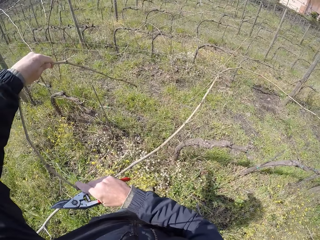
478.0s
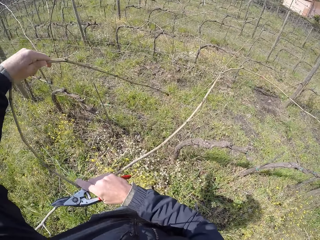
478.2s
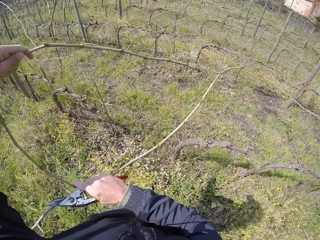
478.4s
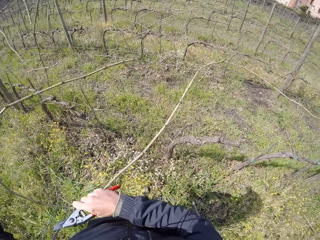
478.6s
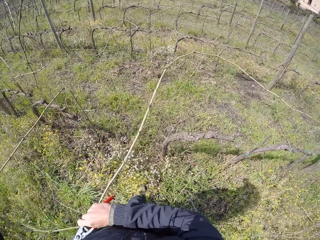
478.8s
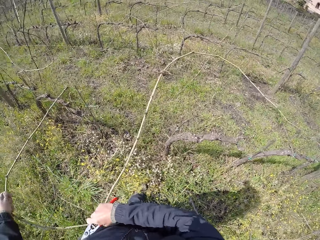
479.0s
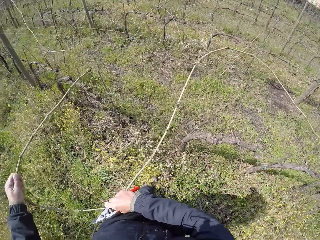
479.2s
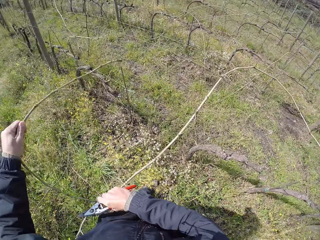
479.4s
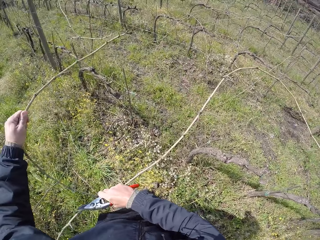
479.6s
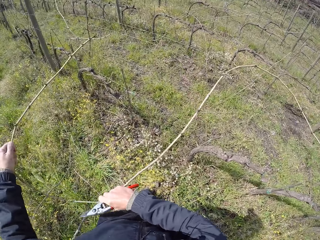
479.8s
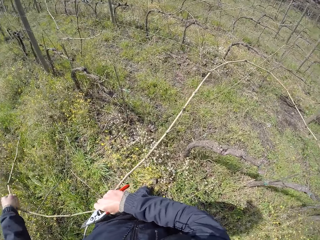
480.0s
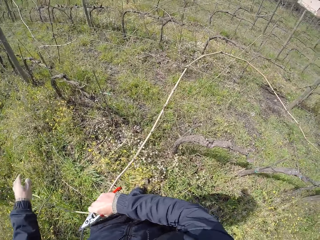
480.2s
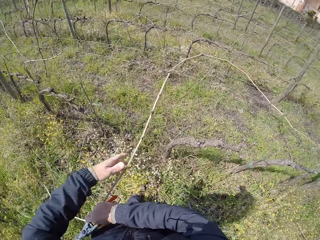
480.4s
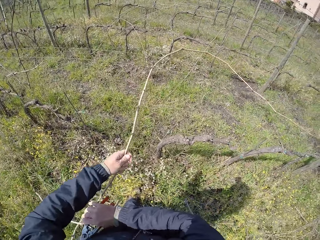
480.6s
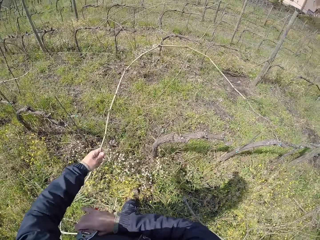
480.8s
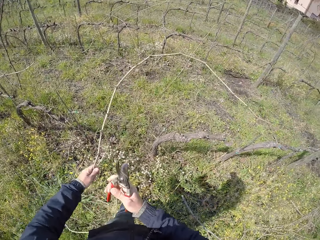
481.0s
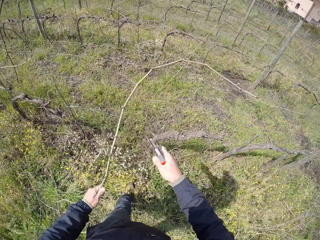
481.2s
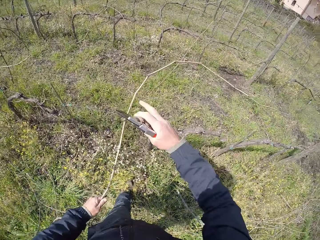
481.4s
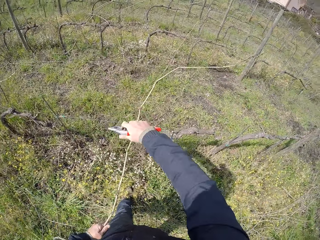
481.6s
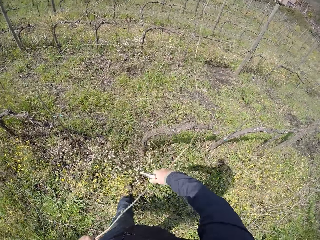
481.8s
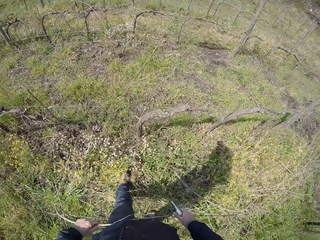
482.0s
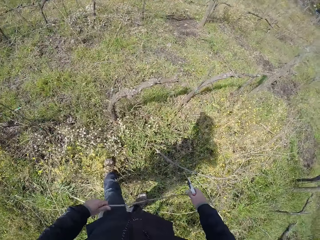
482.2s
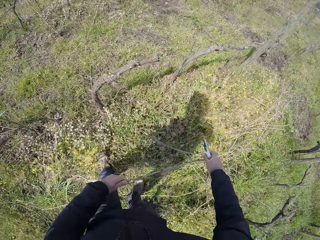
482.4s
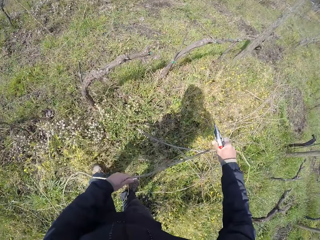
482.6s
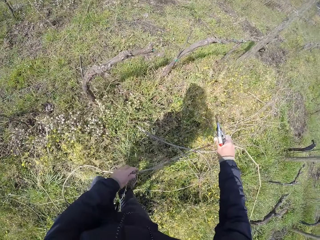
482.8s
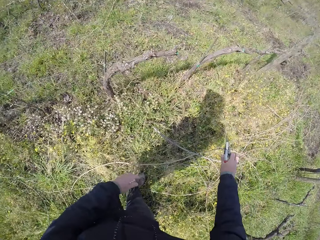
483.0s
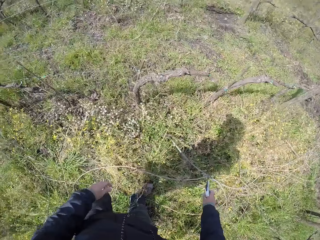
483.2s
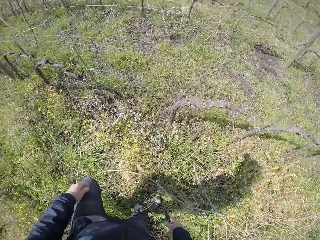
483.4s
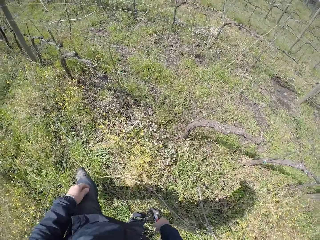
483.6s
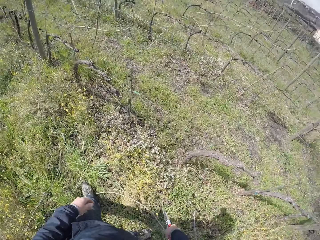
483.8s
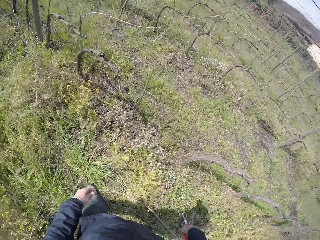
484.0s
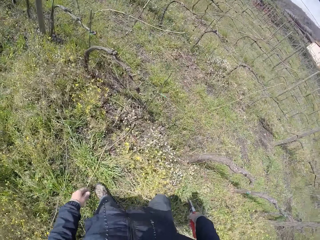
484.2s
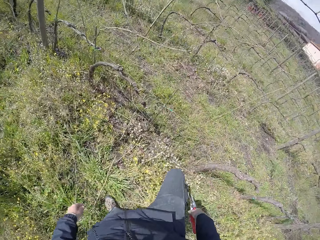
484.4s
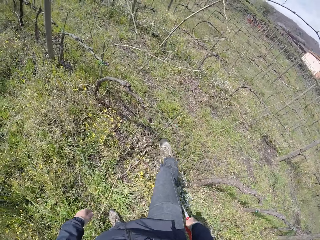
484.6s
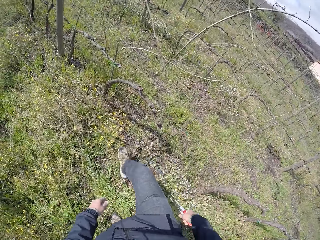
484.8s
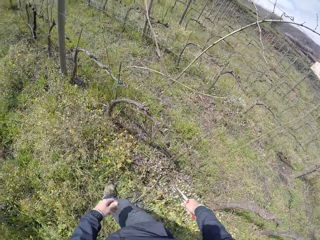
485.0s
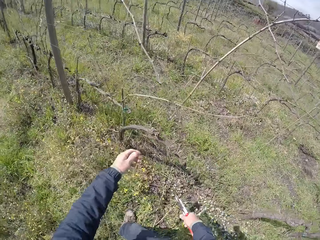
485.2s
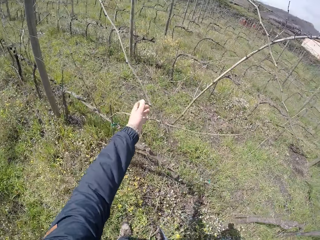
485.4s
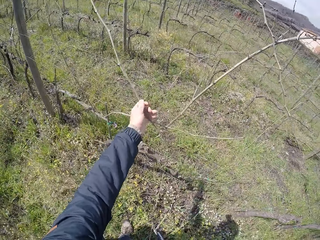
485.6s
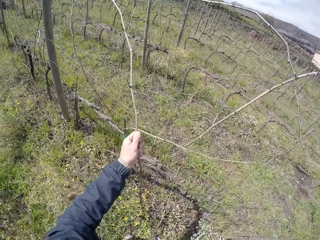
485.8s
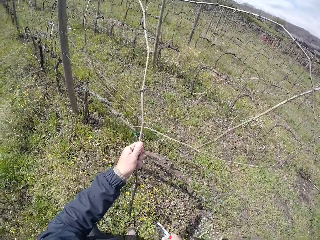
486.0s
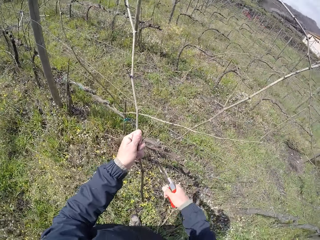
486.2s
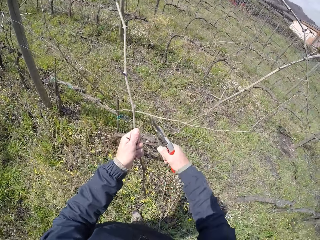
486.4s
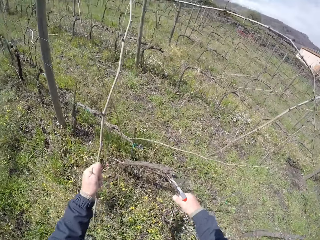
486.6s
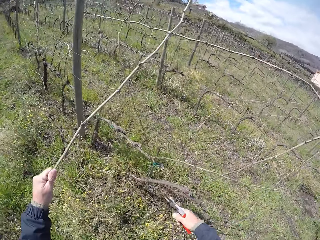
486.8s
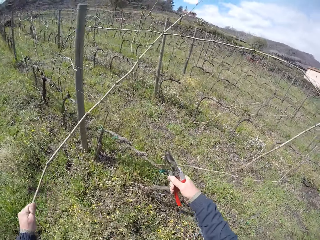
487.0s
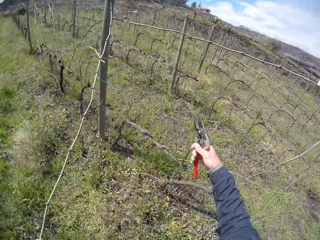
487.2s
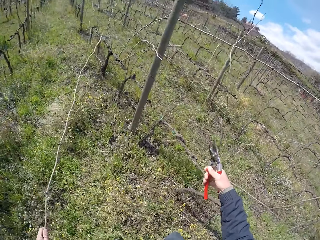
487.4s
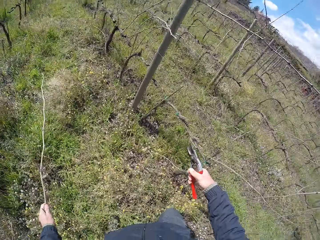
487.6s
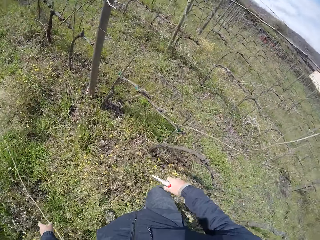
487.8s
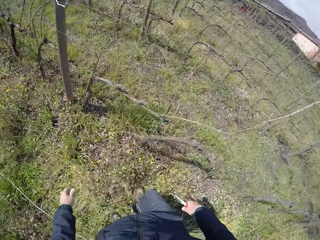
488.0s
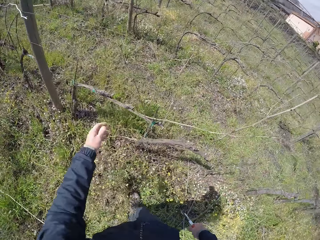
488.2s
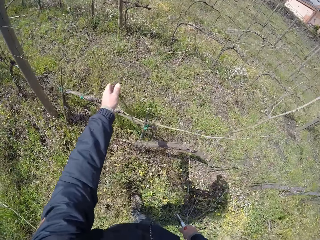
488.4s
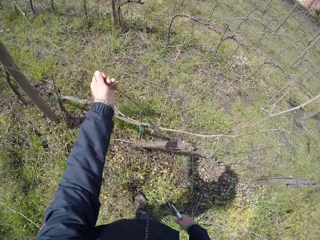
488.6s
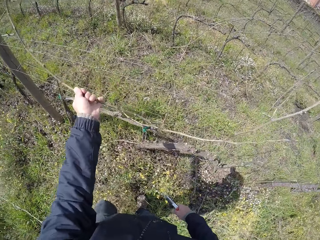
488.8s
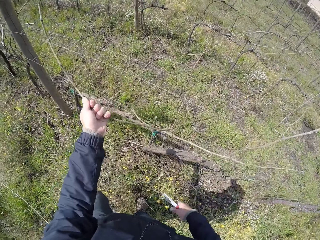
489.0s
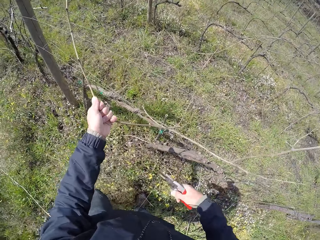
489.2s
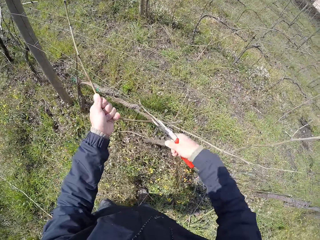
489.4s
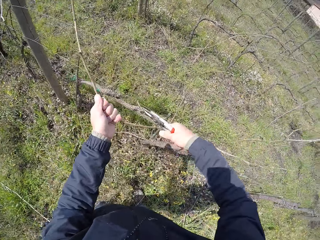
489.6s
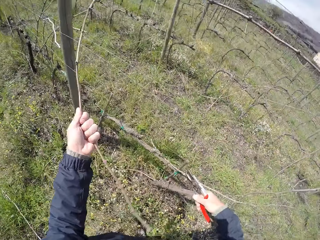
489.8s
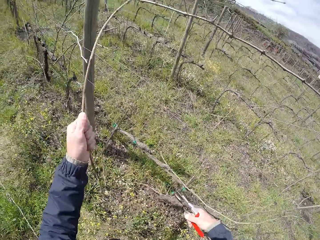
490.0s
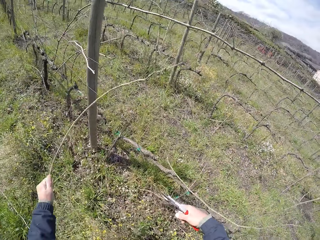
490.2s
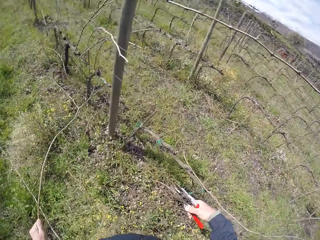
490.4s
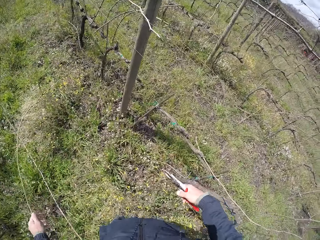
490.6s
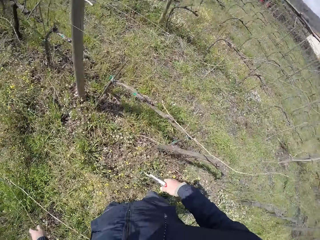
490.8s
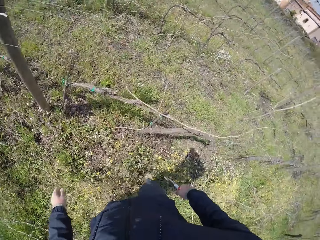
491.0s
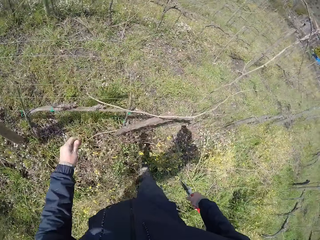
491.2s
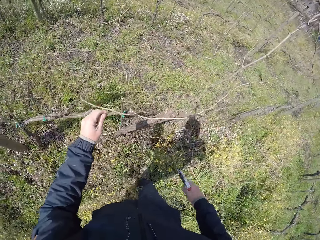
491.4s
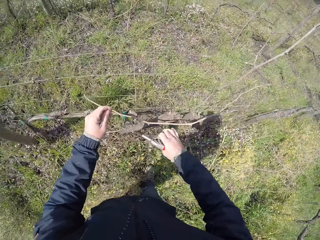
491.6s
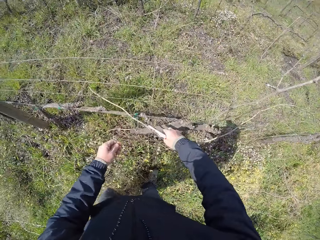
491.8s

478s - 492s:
The camera wearer drops the plant branch on the ground with both hands. He moves. He pulls a plant branch from the wire with his left hand. He cuts the twig. He drops the plant branch on the ground with his left hand. He pulls a plant branch from the wire with his left hand. He cuts the plant branch from the wire with the pruner in his right hand. He drops the plant branch on the ground with his left hand.

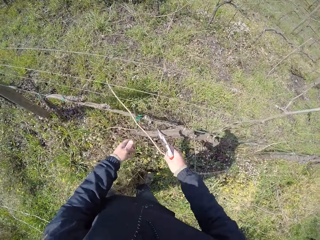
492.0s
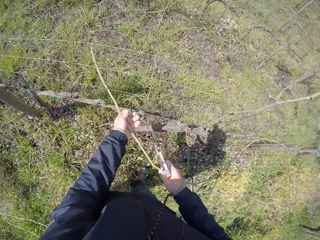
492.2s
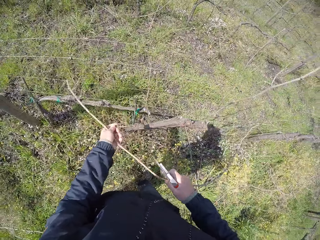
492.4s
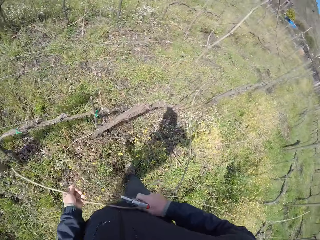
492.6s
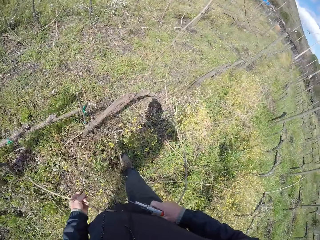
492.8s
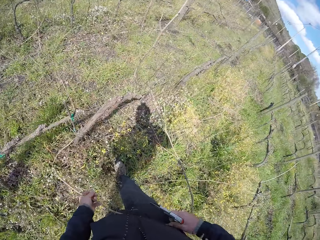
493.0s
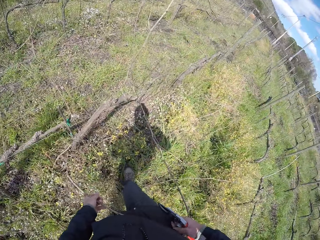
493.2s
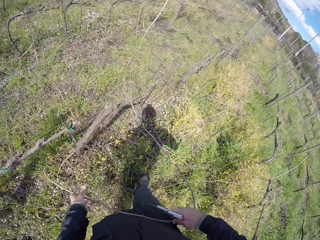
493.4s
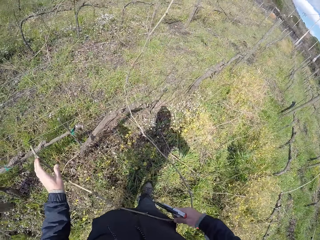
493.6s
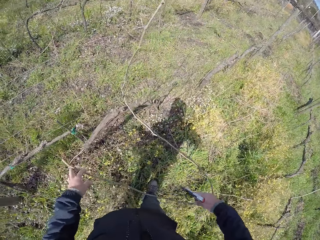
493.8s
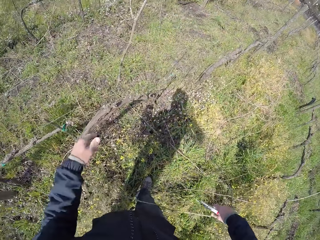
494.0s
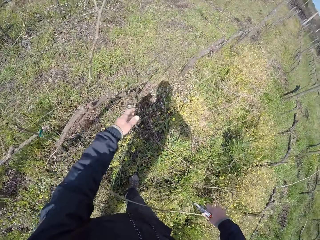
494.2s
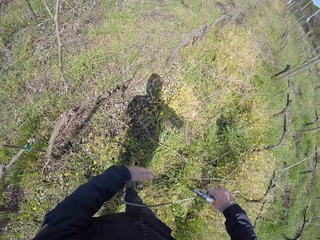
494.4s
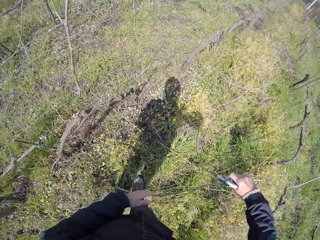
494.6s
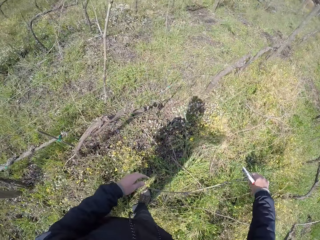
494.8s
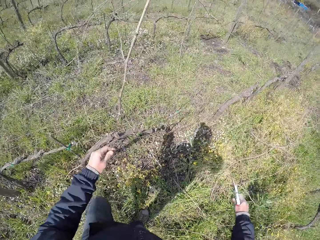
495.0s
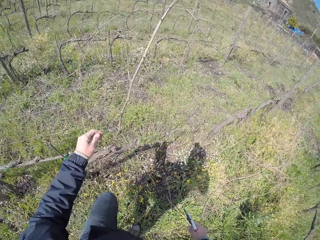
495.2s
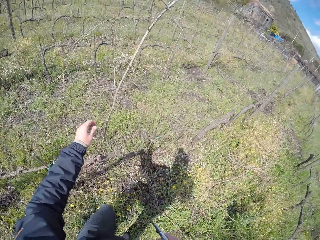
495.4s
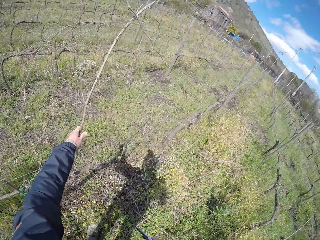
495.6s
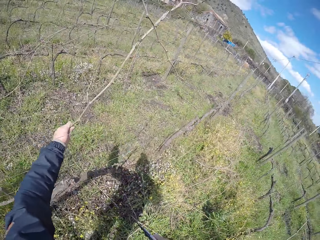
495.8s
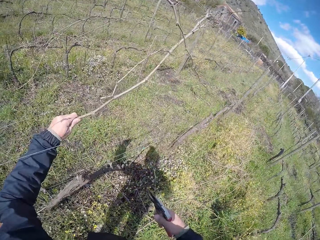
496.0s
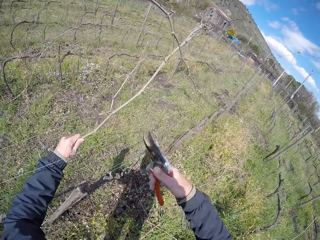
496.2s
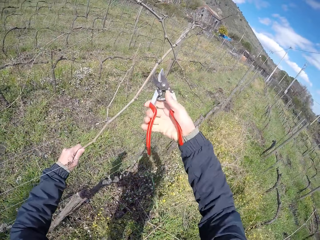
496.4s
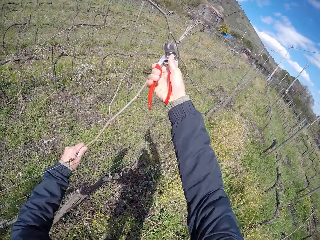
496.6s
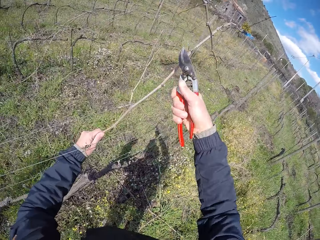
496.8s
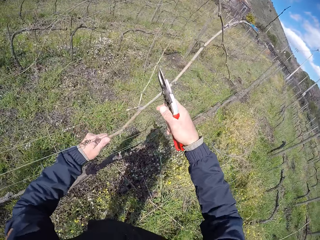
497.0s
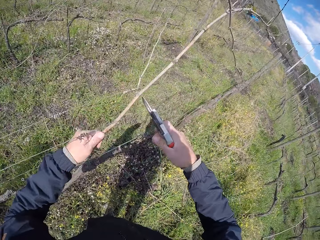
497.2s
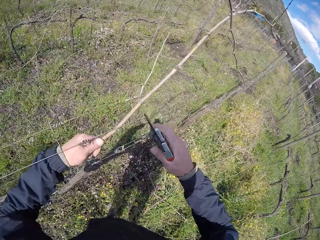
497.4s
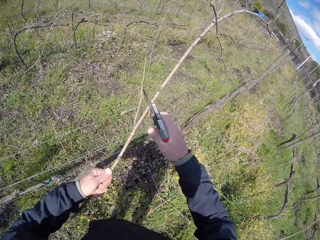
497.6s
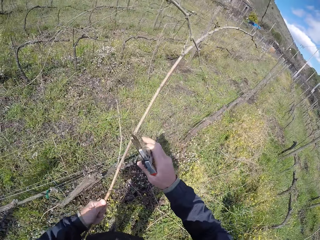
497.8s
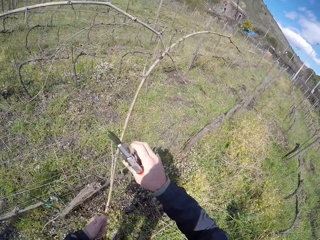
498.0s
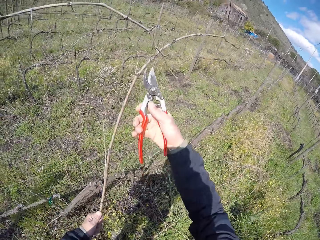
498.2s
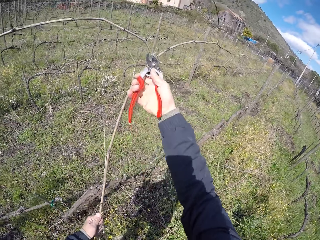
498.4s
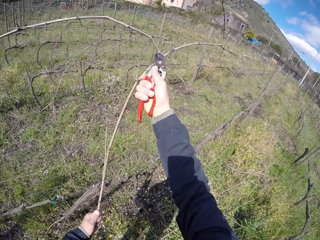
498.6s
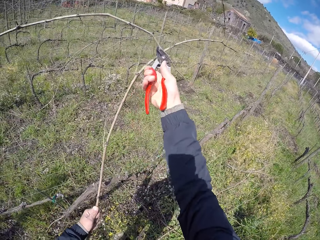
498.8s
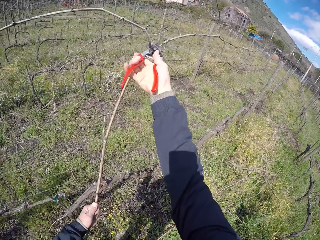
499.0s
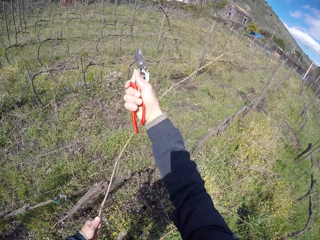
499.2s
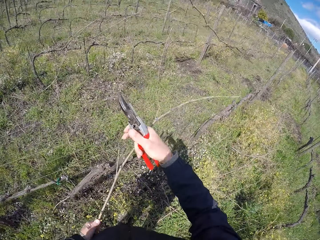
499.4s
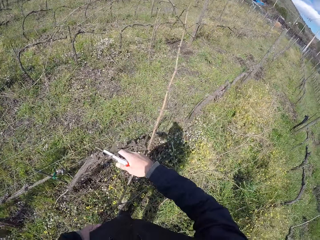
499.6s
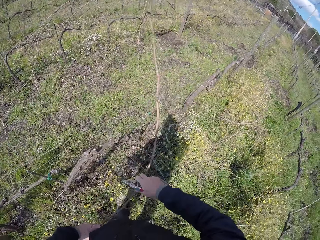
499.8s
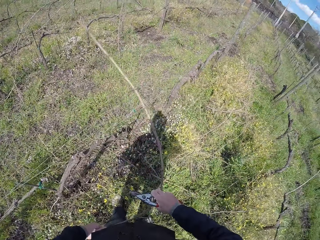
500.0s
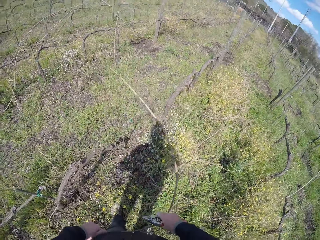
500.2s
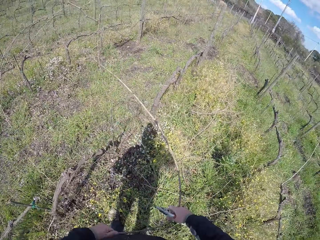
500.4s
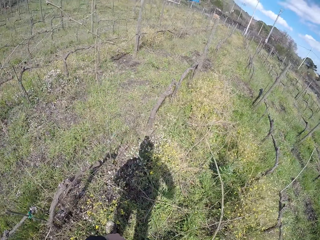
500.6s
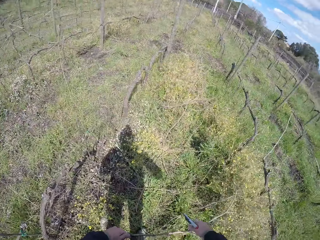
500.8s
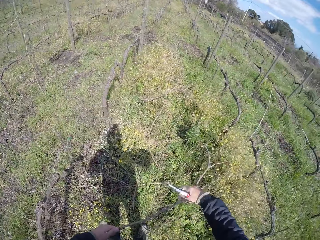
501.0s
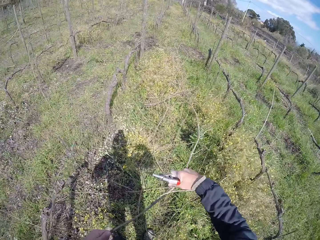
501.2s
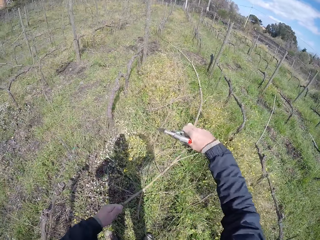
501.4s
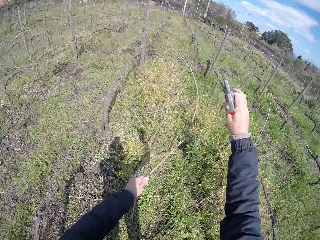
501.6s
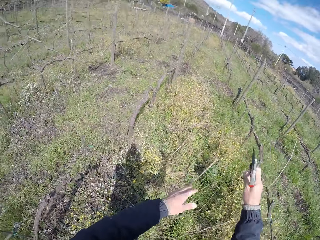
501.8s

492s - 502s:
The camera wearer pulls a plant branch from the wire with both hands. He drops the plant branch on the ground with both hands. He pulls a plant branch from the wire with his left hand. He cuts the plant branch from the wire with the pruner in his right hand. He drops the plant branch on the ground with both hands.
